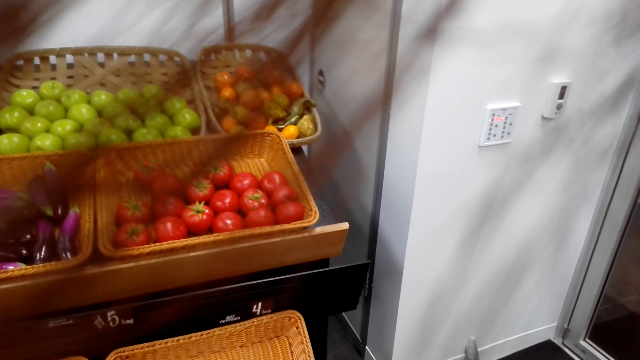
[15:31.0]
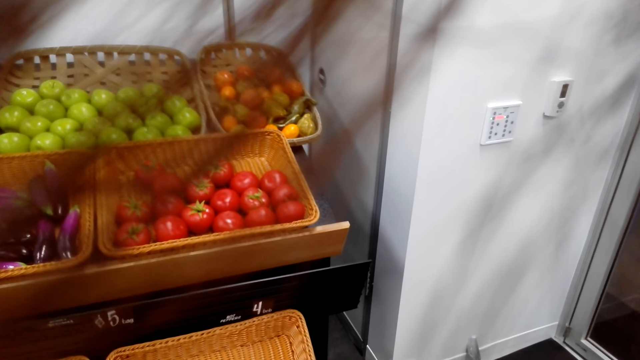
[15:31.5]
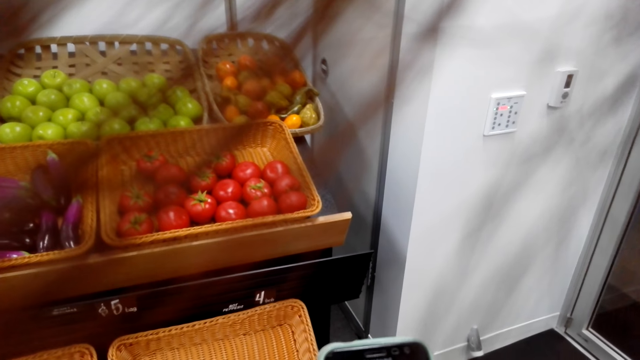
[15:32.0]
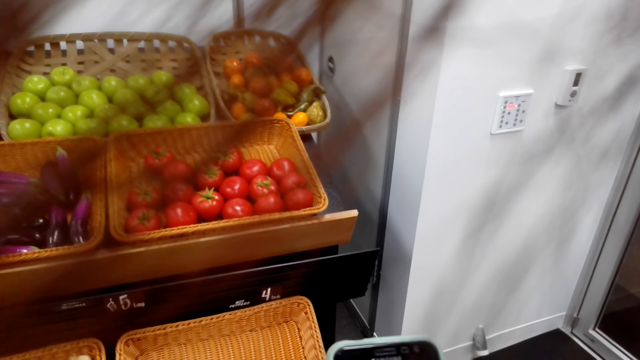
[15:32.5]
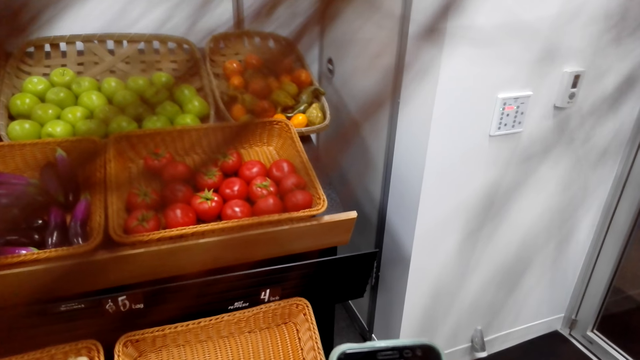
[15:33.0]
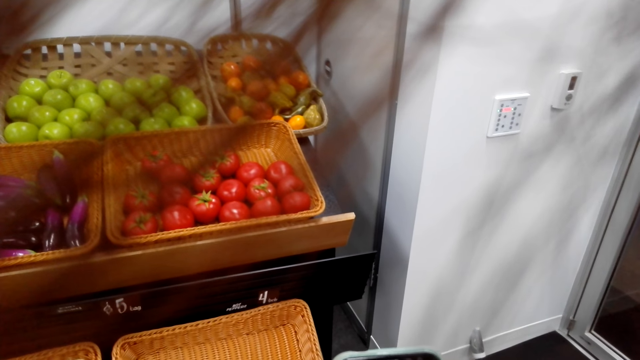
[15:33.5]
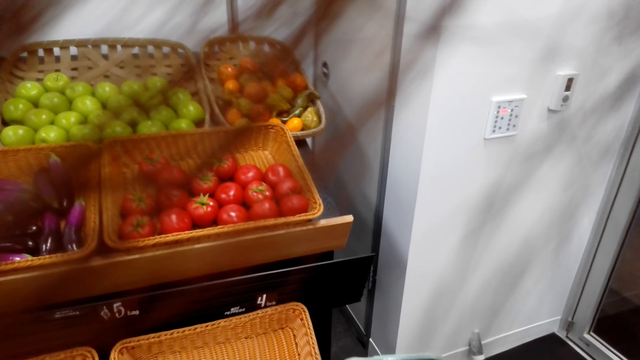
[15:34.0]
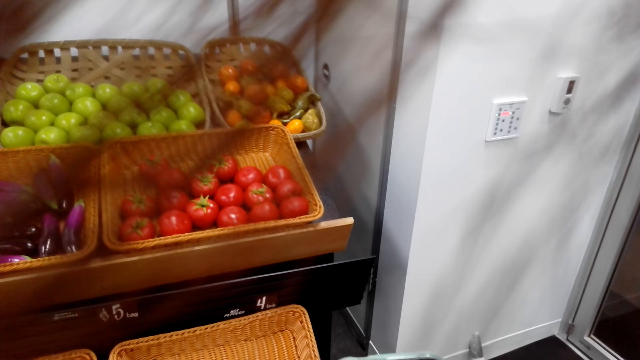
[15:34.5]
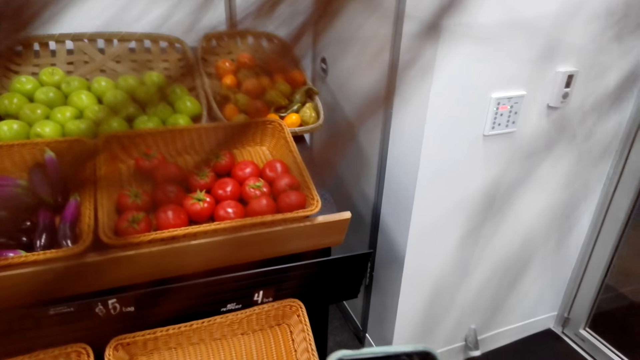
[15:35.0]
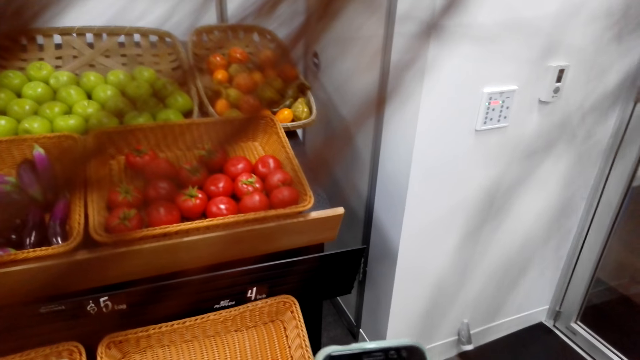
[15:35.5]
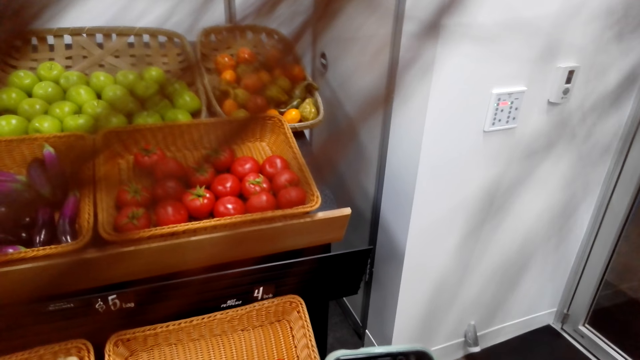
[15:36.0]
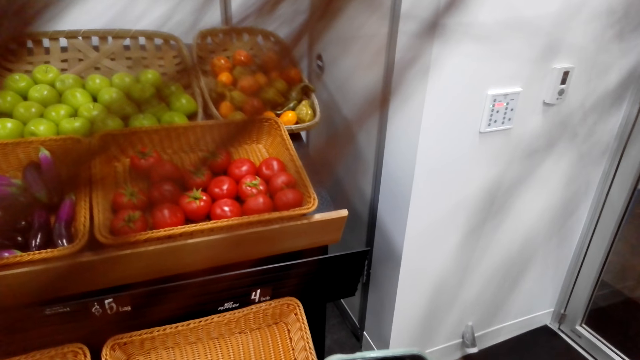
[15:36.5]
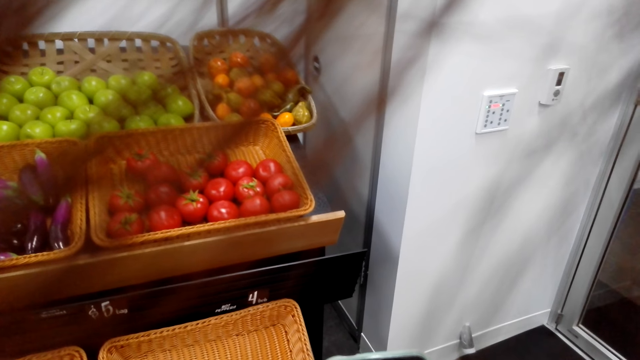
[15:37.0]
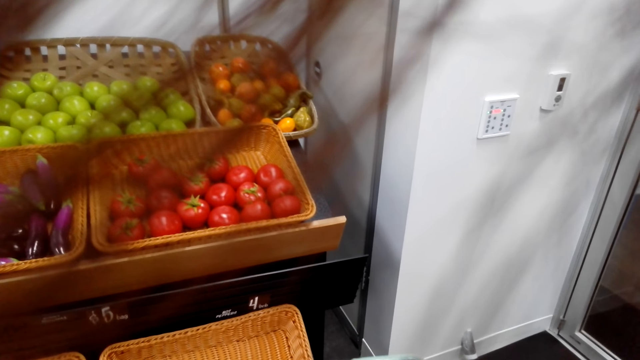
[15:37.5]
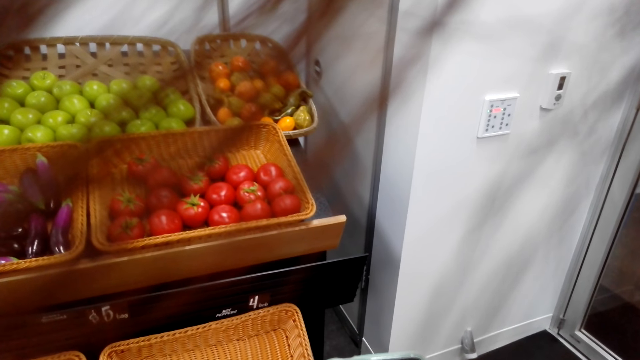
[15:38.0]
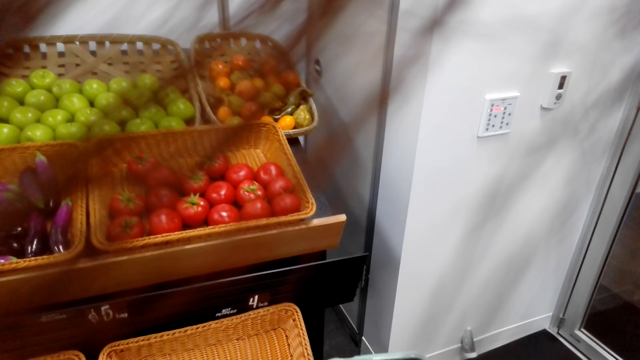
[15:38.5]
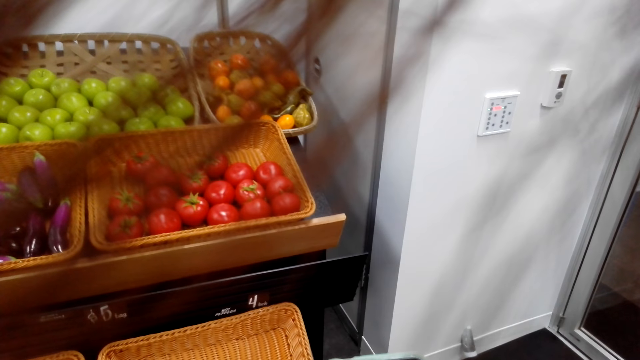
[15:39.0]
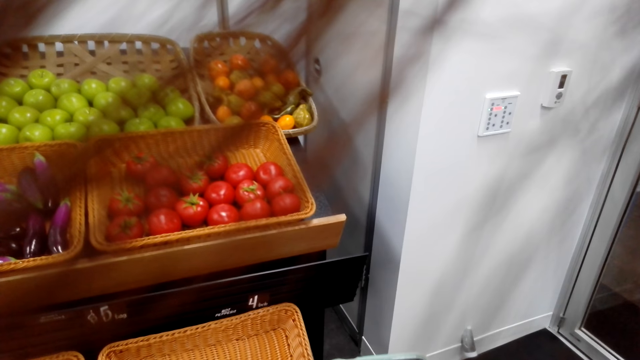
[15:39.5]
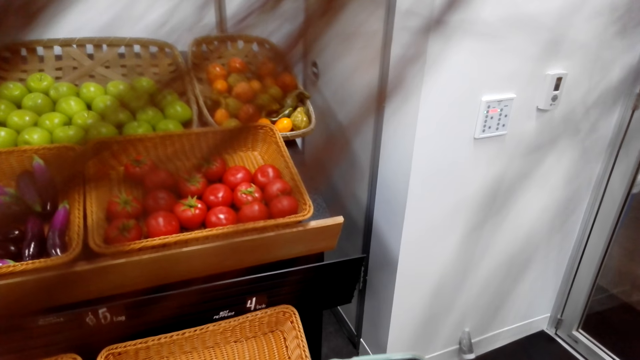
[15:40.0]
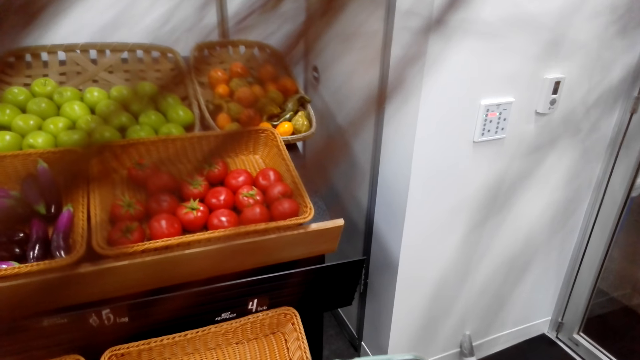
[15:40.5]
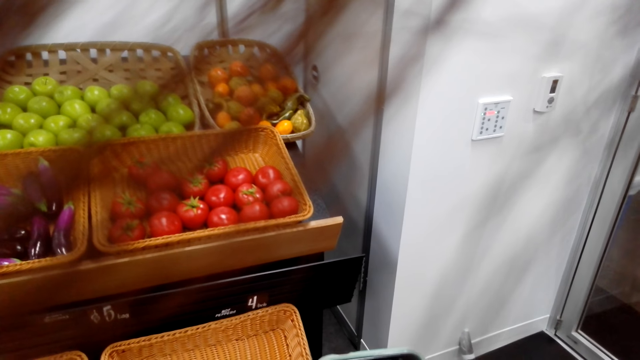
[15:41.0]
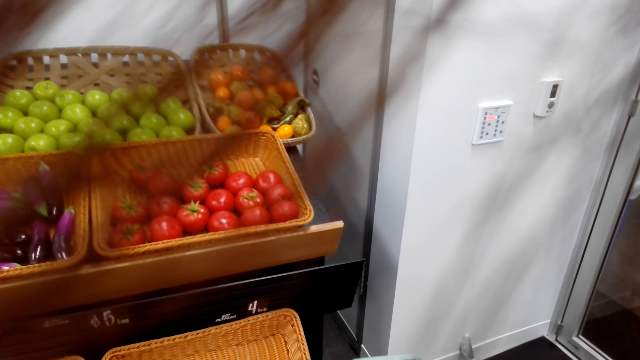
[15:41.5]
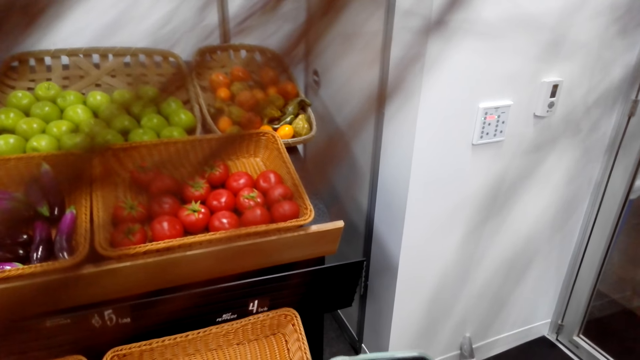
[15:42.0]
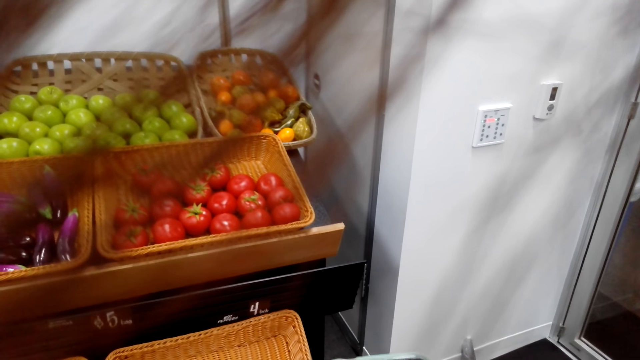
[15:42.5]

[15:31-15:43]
A woman types something on the phone.

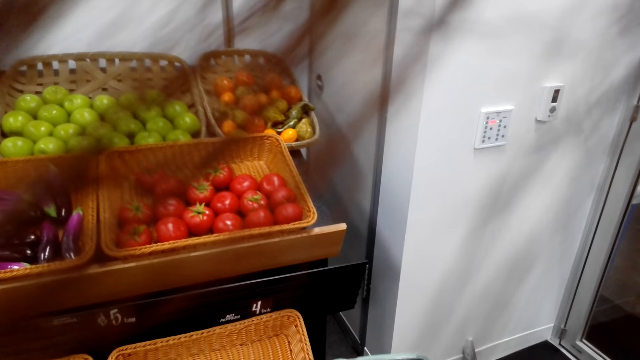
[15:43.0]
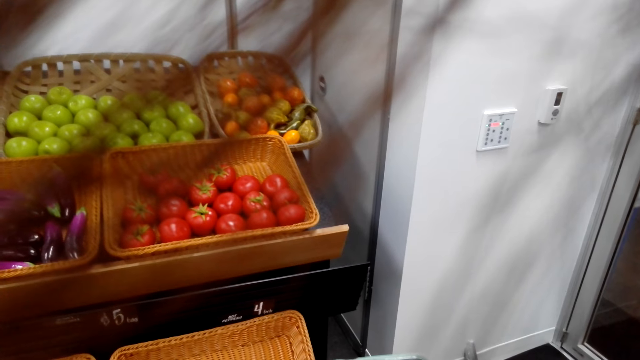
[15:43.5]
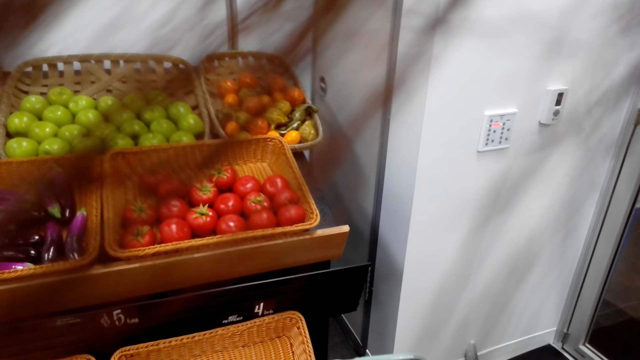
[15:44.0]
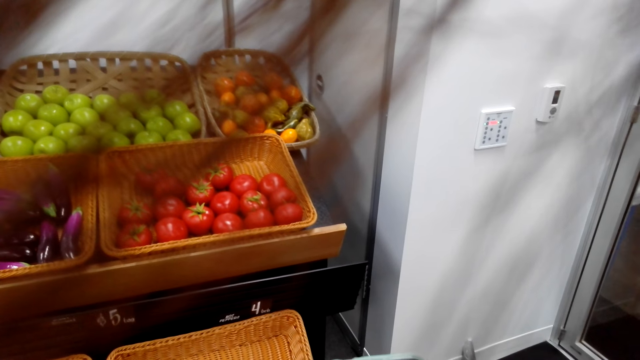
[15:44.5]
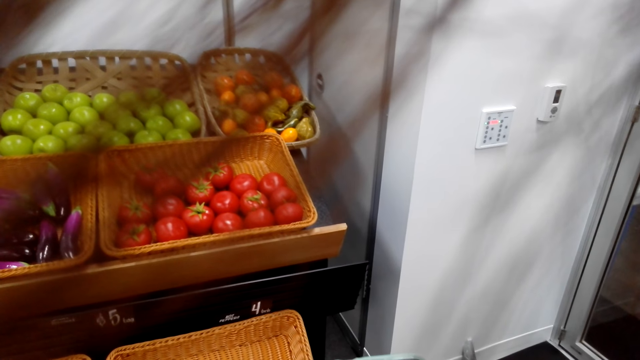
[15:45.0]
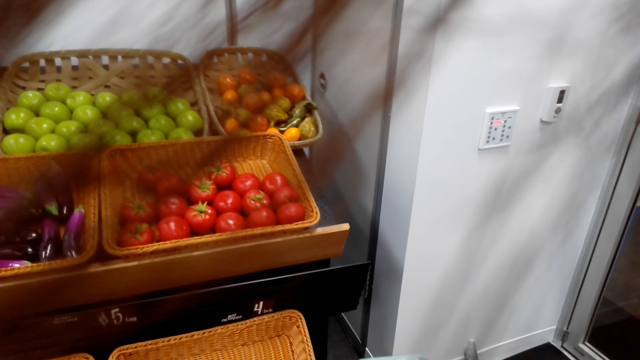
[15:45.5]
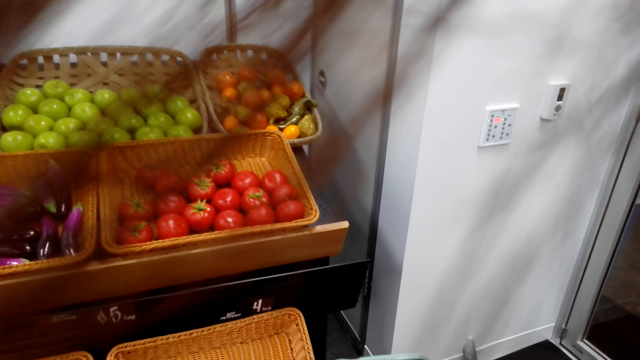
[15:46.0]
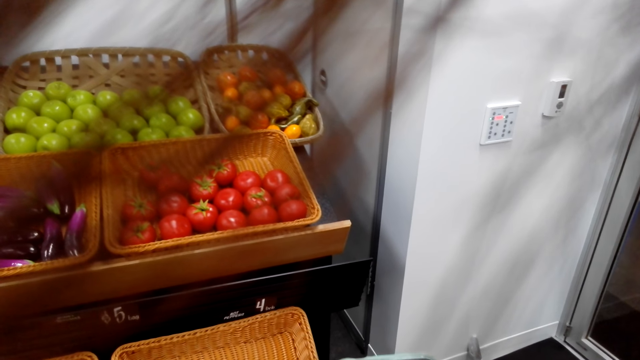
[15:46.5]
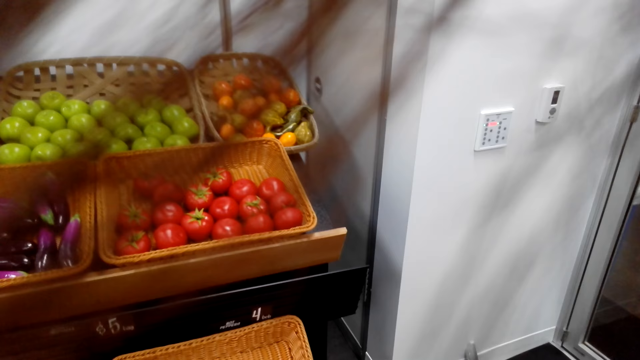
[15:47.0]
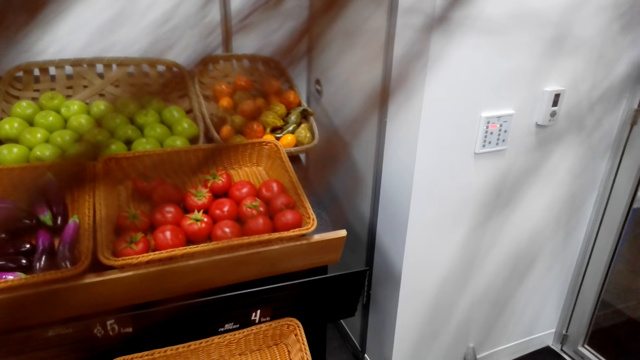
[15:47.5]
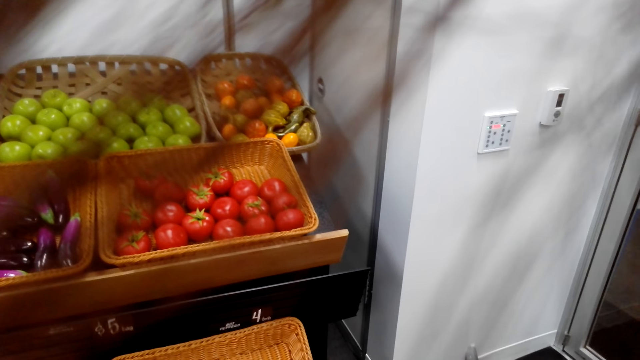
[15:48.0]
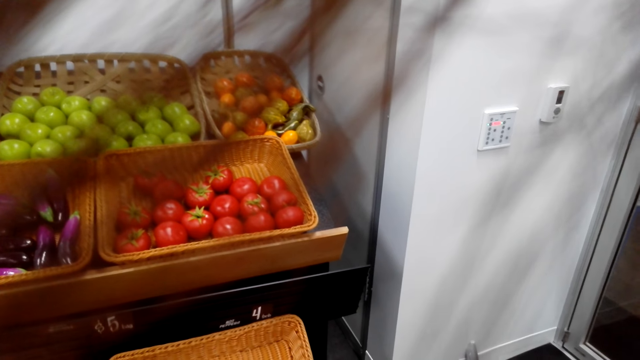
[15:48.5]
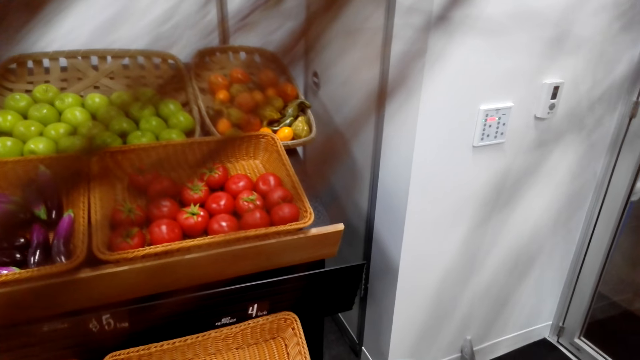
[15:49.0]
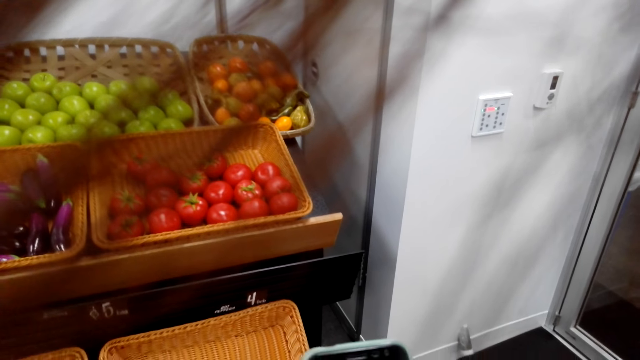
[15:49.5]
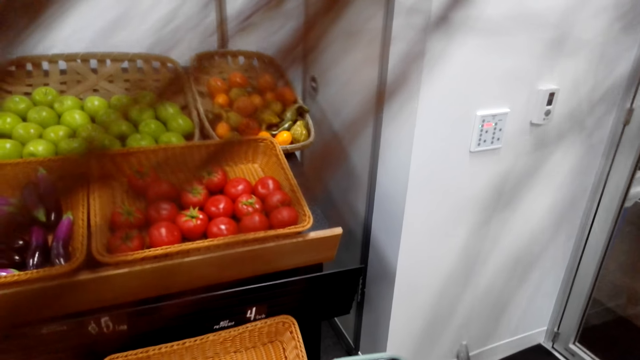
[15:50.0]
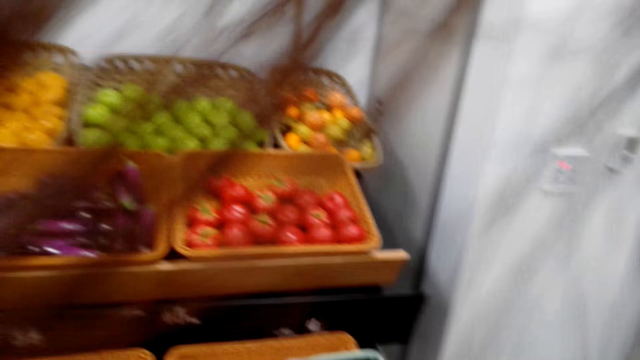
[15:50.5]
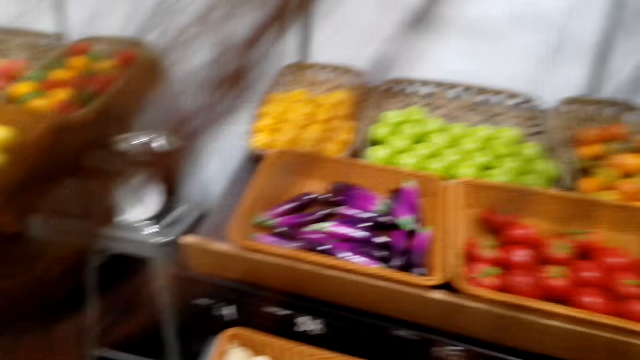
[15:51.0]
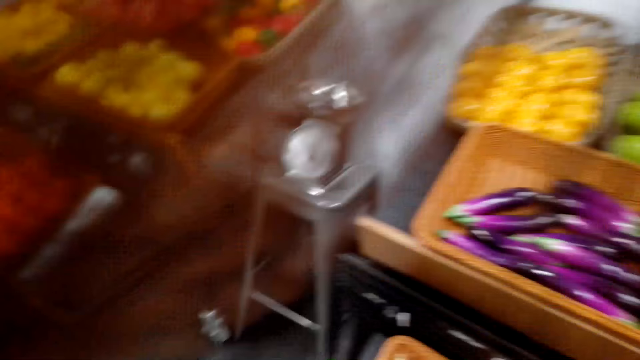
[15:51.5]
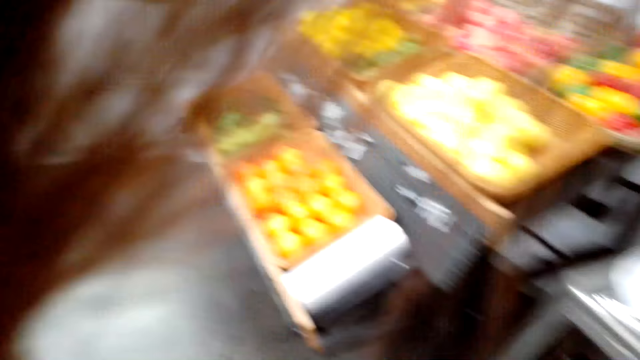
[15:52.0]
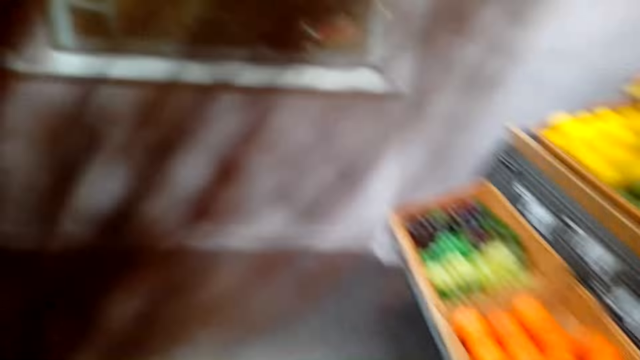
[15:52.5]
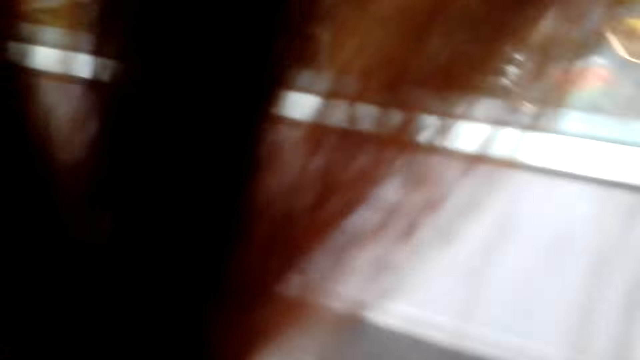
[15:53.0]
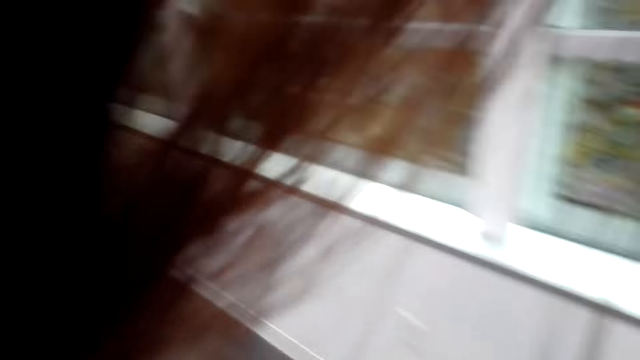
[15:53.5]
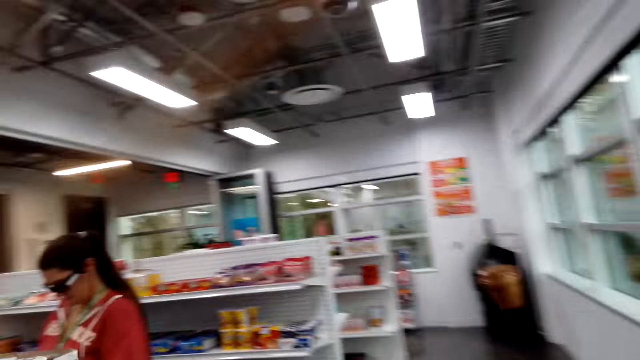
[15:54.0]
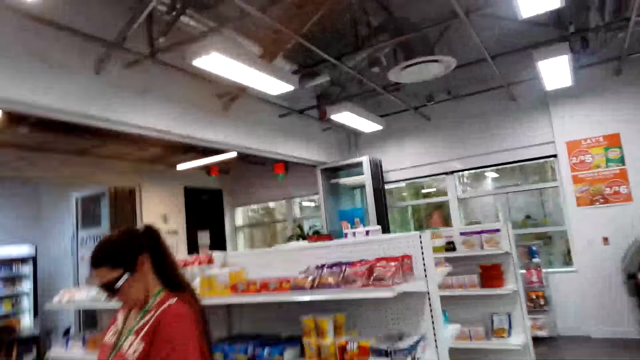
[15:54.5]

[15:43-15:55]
A woman moves around the supermarket with another woman. The camera wearer walks around the room.
